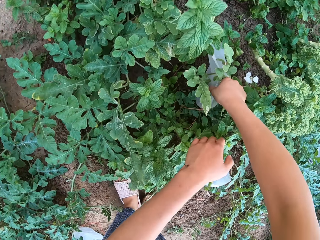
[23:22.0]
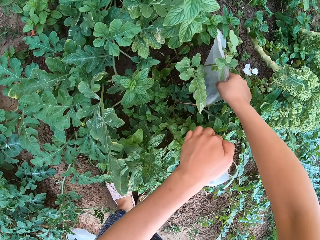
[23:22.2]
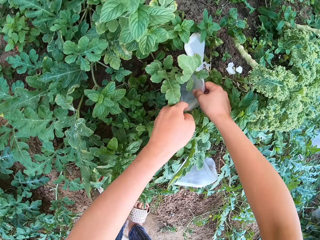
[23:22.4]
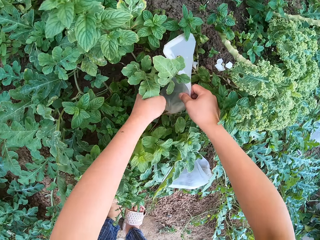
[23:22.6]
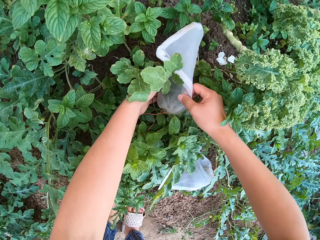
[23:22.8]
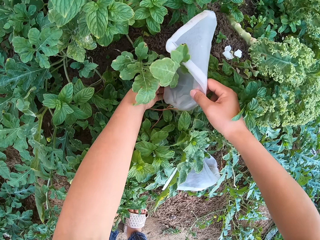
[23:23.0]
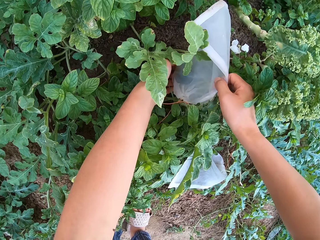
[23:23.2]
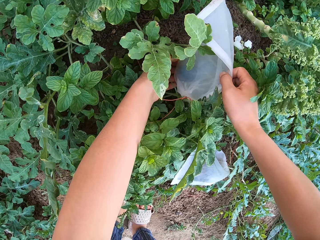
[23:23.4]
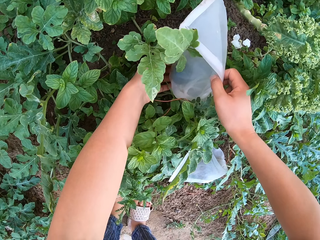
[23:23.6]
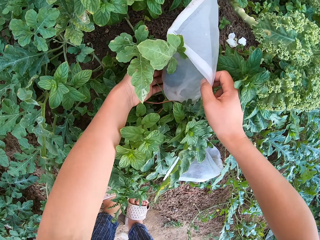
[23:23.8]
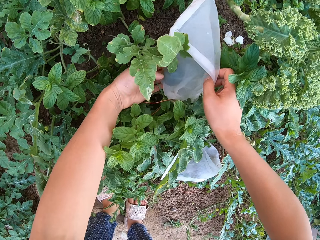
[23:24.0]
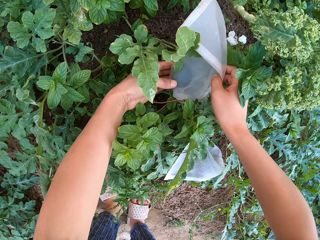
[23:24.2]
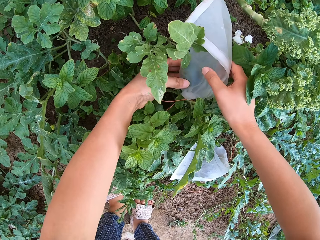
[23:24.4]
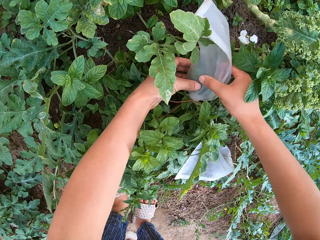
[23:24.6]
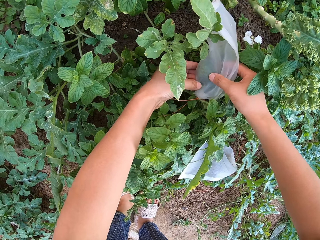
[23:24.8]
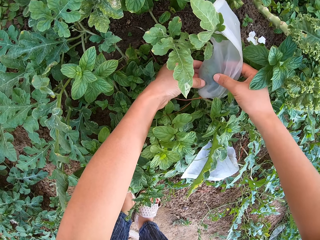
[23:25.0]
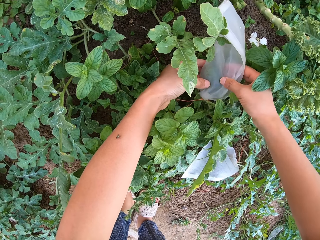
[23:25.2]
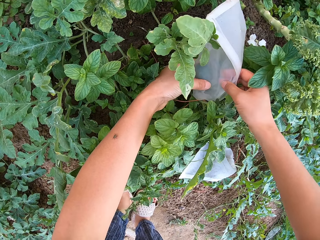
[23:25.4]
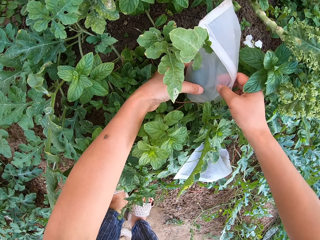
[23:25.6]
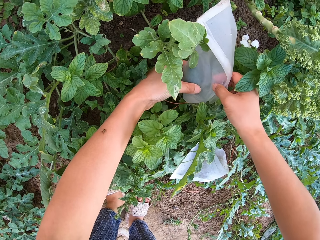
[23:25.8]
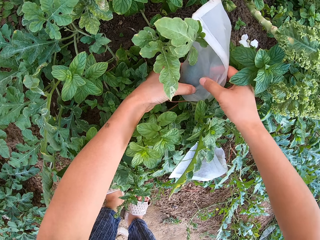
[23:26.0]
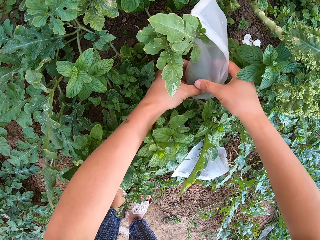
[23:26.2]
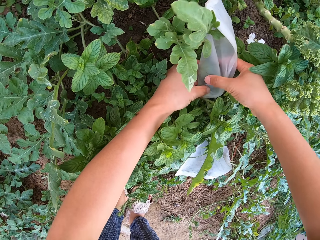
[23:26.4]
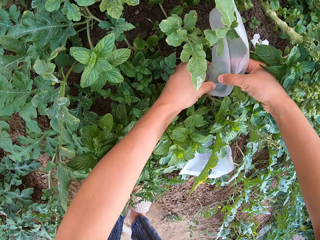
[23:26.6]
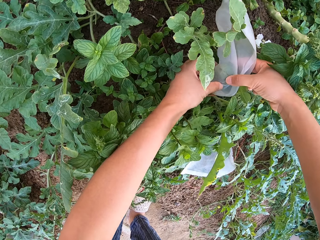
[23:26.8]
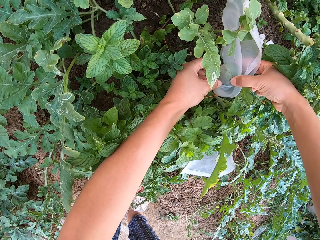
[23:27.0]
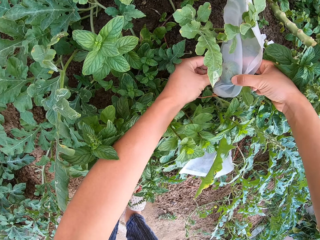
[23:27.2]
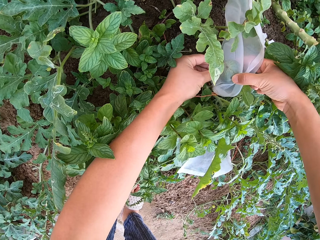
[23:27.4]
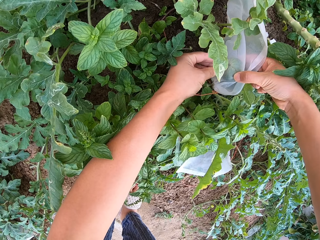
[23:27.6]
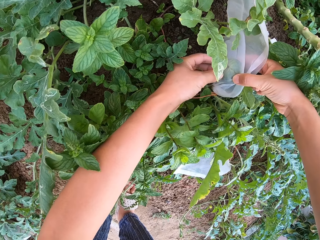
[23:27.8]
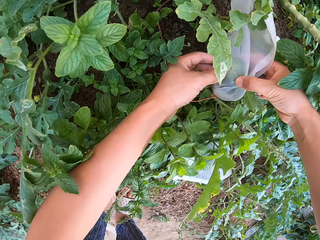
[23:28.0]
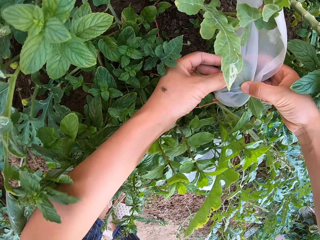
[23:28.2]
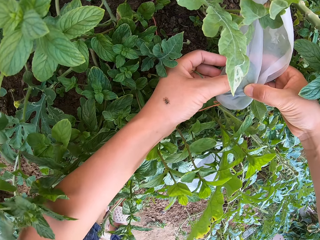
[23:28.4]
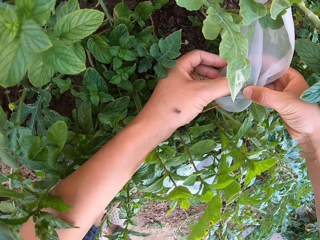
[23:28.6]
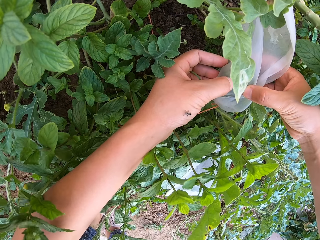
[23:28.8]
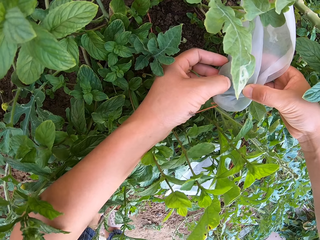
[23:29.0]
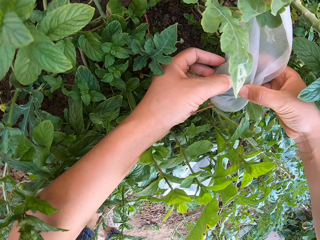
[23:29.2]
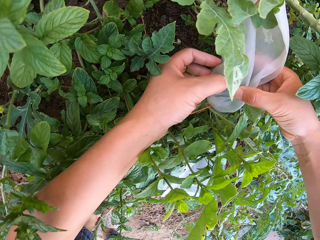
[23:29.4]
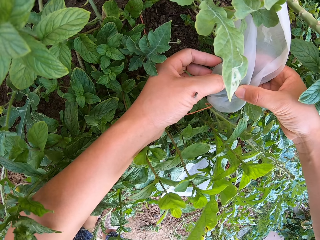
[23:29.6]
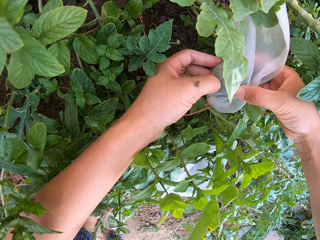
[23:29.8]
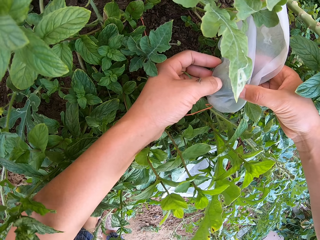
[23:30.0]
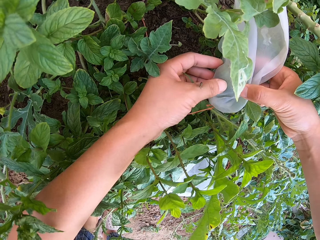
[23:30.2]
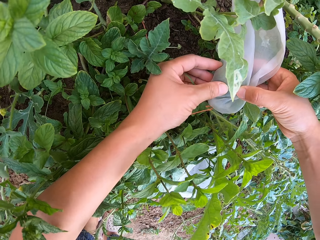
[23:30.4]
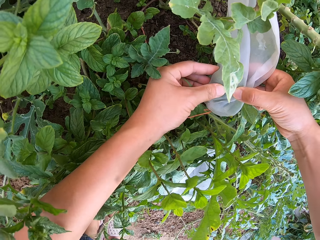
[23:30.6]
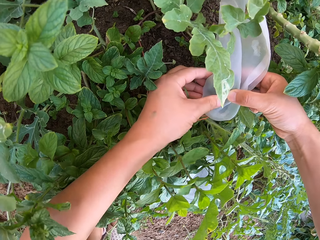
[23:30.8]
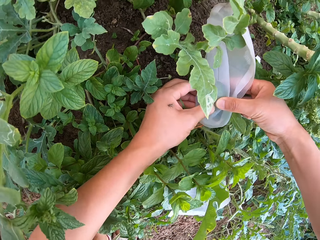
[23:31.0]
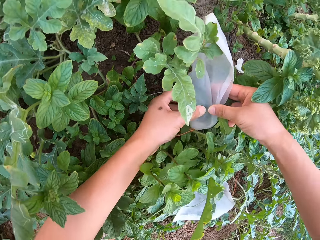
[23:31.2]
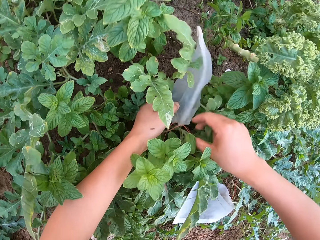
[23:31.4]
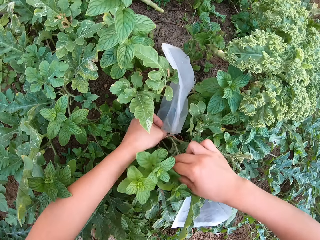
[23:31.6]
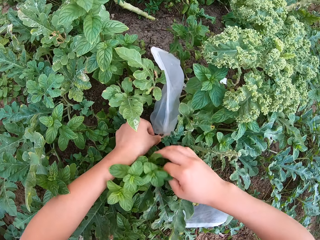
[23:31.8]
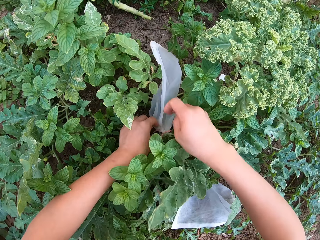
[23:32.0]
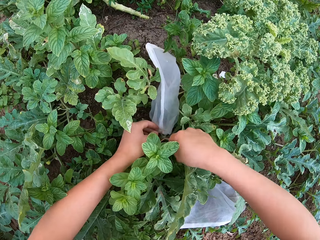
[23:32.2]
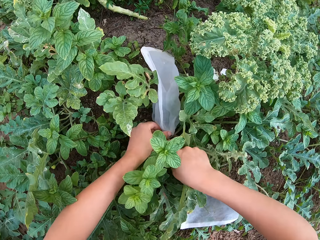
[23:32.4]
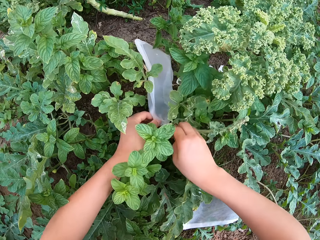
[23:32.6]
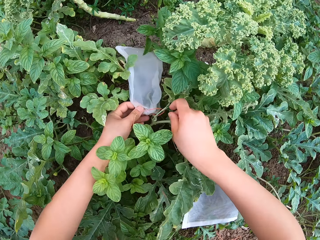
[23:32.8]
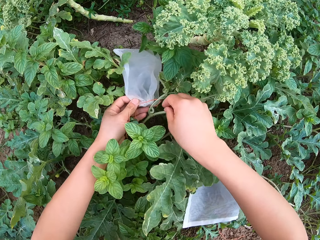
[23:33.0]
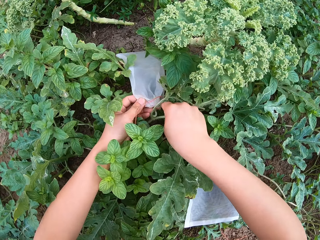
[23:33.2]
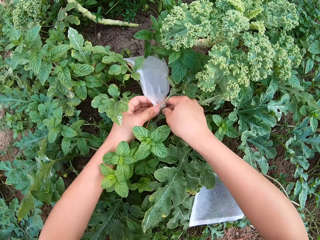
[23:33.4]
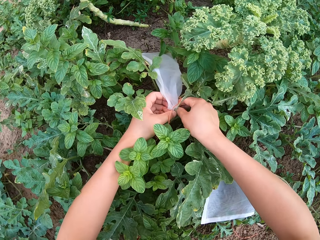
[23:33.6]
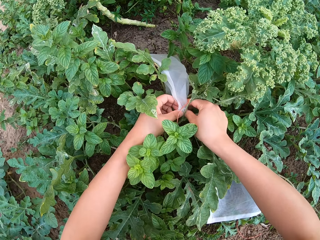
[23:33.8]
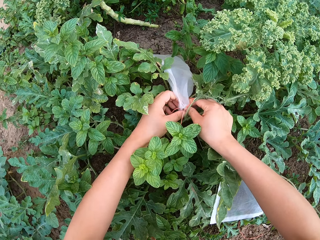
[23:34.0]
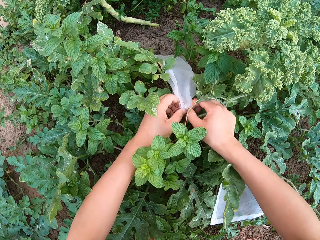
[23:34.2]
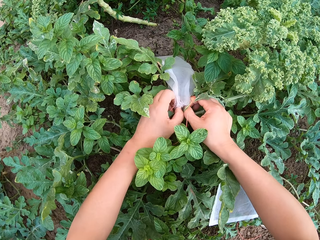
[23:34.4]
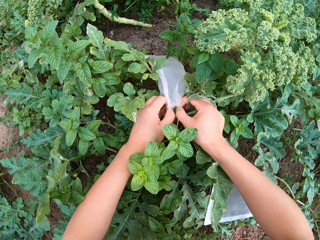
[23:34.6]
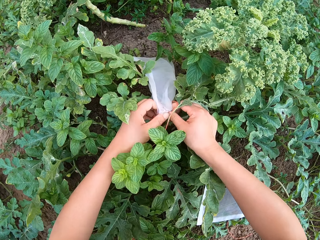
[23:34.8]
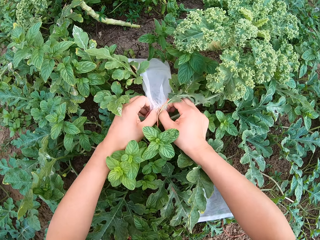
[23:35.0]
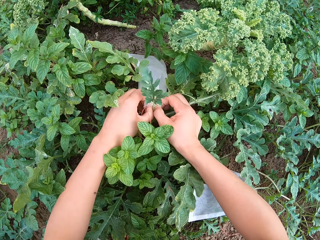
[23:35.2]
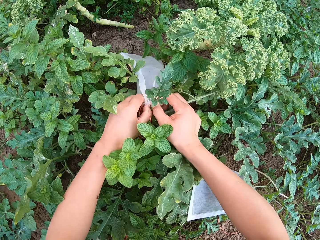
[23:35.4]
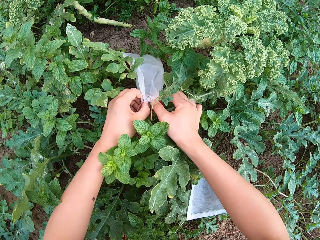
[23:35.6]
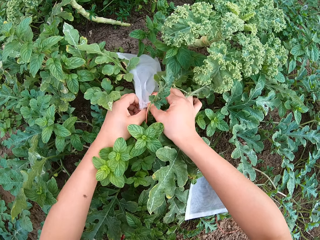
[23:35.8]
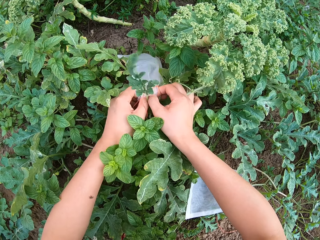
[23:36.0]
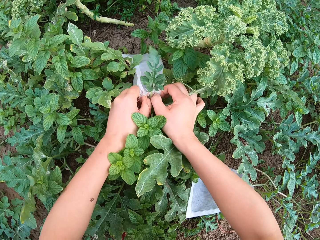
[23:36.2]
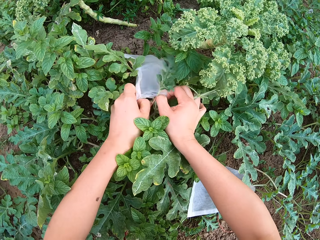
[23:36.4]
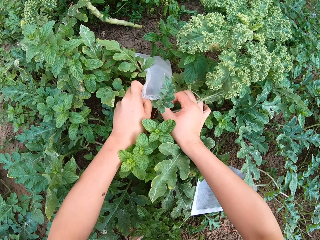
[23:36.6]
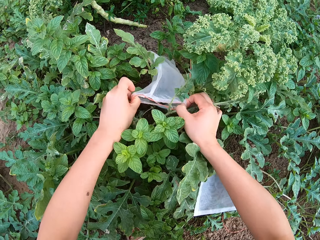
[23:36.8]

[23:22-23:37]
The camera wearer bends down. They move the plant leaves. They look at the watermelon in the cellophane bag. They open the cellophane bag.

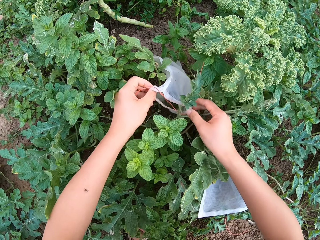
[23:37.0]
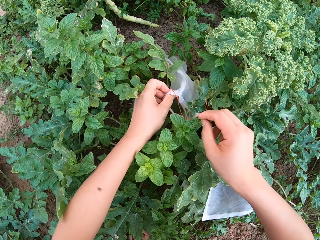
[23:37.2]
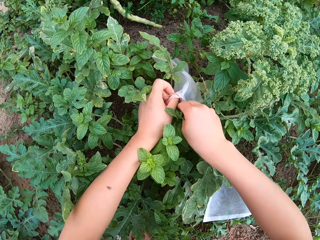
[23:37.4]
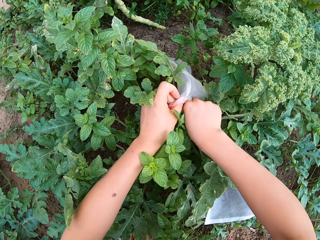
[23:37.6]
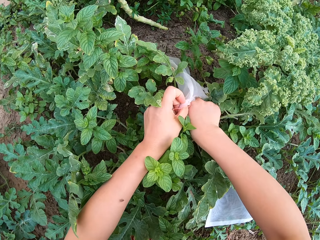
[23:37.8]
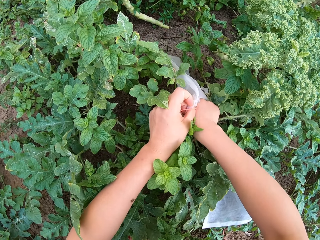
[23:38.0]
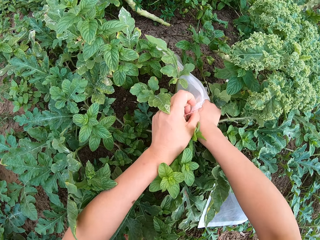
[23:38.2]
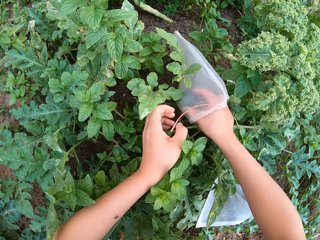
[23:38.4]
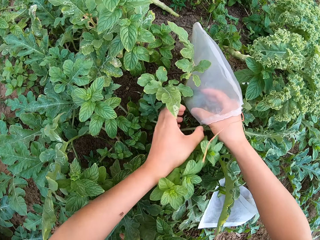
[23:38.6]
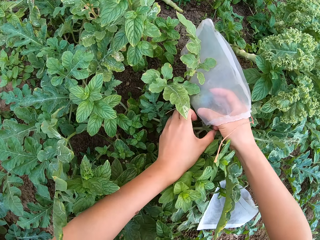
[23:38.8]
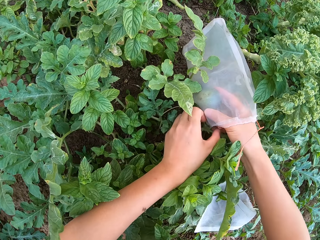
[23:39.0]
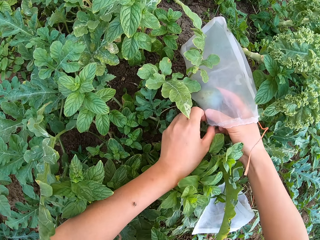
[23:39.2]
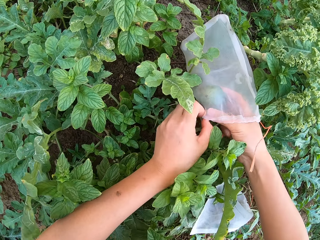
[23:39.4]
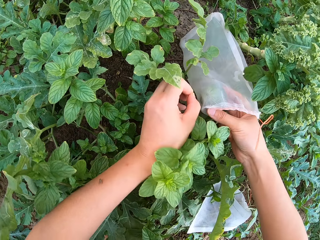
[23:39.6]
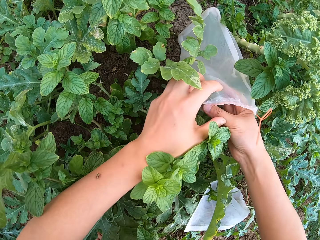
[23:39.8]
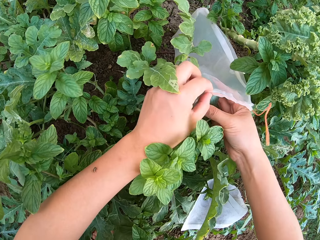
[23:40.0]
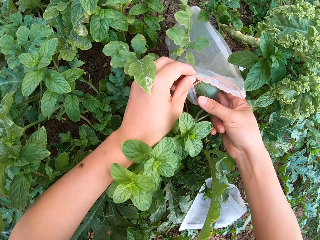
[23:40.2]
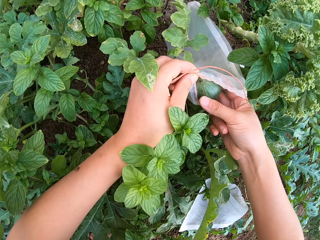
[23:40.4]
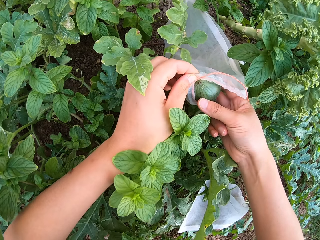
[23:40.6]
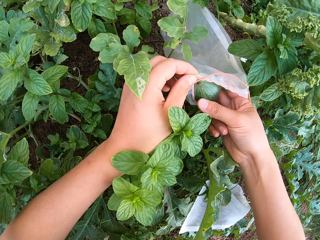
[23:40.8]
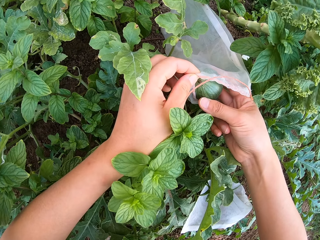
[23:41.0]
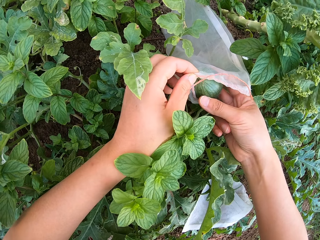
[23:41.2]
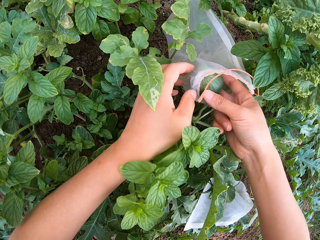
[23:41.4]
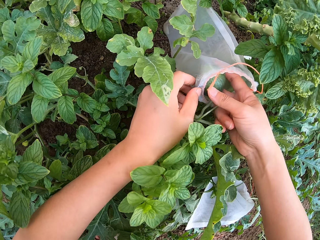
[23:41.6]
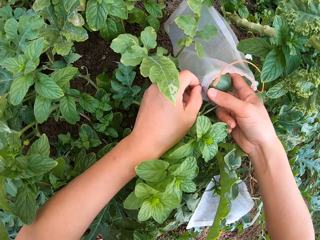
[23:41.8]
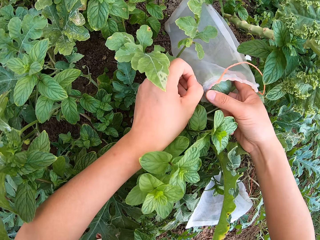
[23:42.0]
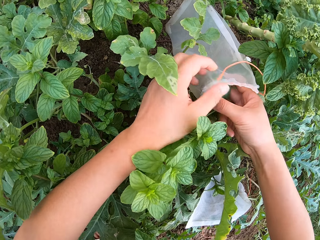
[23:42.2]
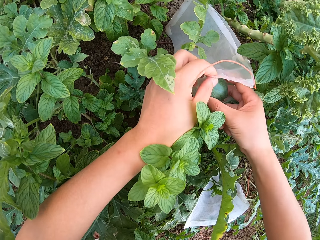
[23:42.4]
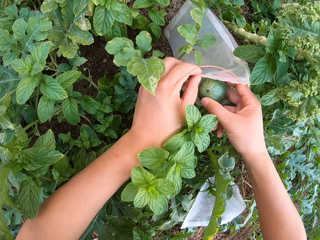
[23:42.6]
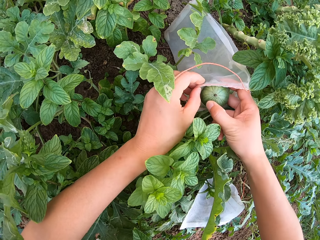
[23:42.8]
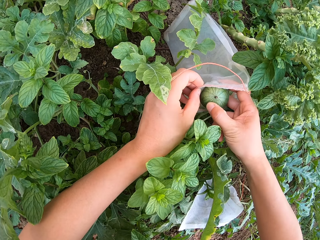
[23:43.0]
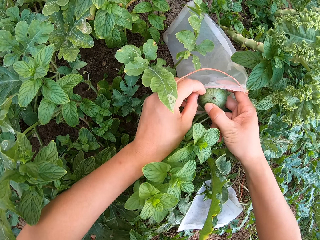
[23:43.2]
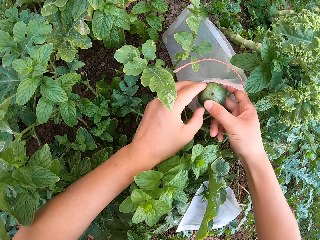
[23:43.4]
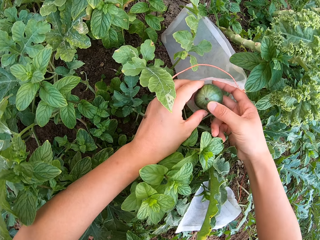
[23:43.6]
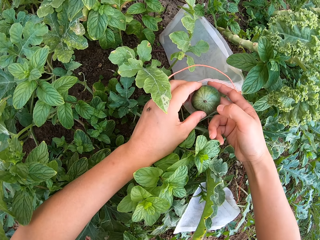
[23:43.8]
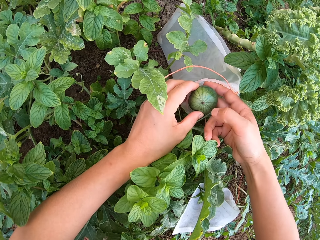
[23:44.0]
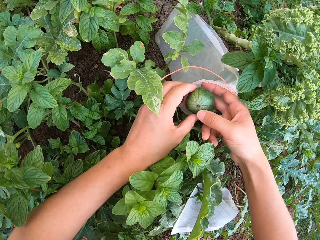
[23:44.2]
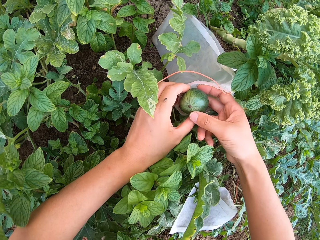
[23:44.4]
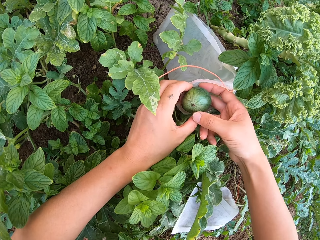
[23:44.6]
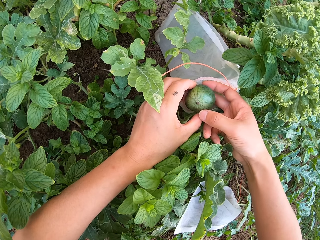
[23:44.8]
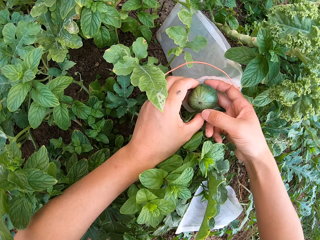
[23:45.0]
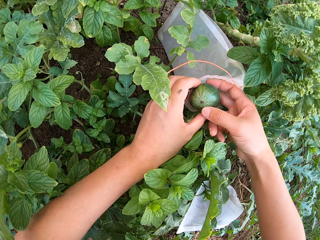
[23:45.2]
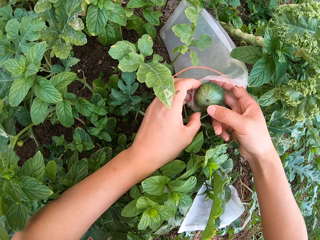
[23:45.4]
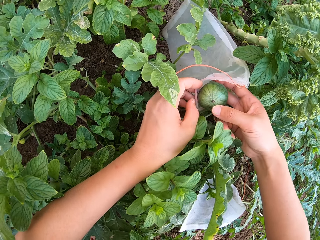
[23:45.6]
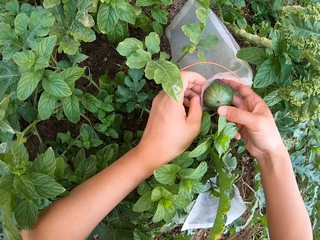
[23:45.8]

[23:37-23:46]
The camera wearer removes the watermelon. They hold the fruit, remove the nylon from the paper and look at the fruit.
